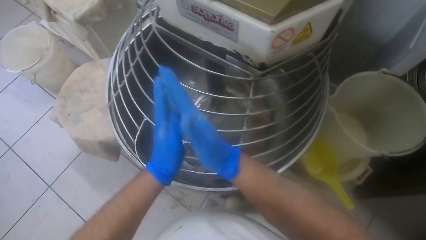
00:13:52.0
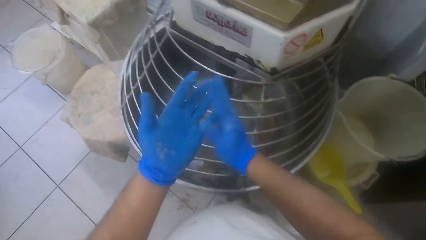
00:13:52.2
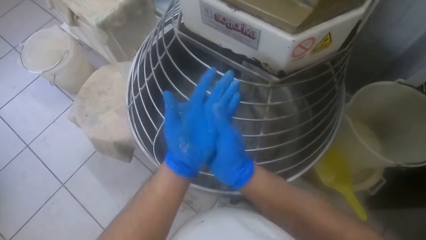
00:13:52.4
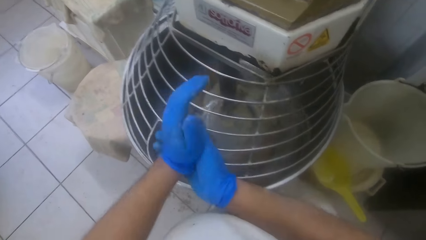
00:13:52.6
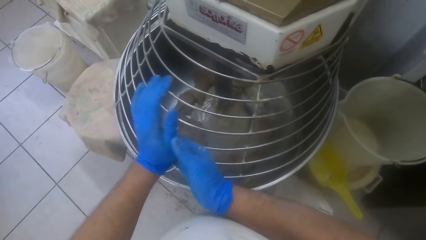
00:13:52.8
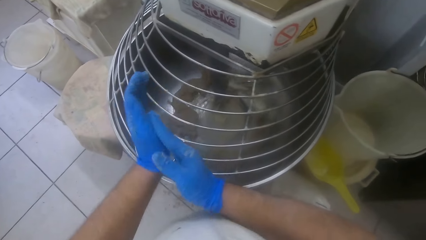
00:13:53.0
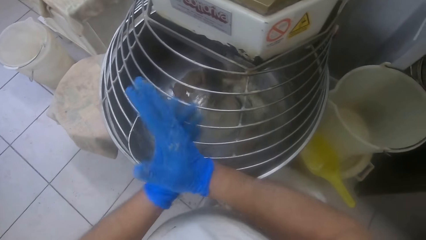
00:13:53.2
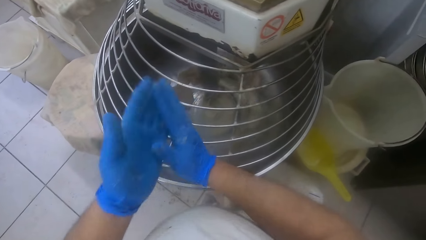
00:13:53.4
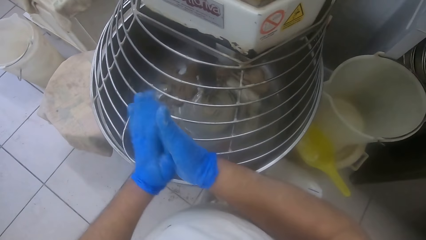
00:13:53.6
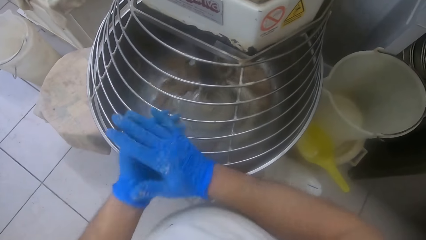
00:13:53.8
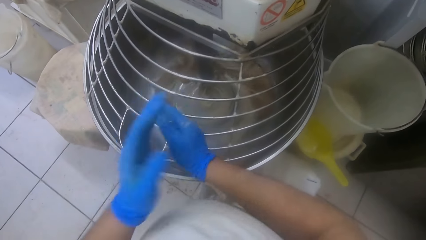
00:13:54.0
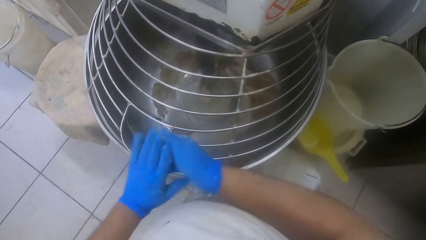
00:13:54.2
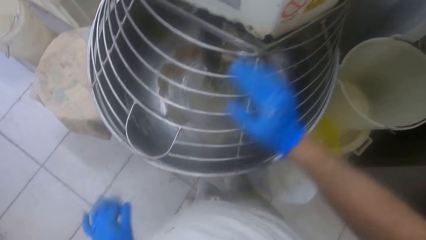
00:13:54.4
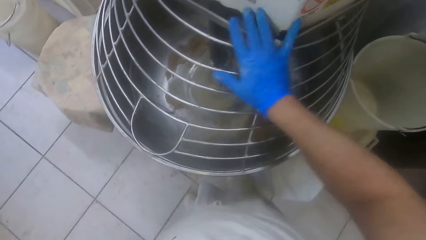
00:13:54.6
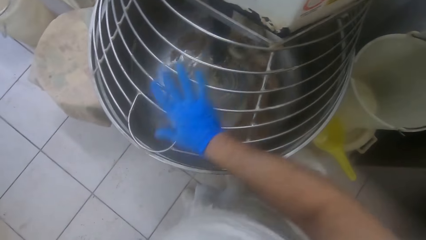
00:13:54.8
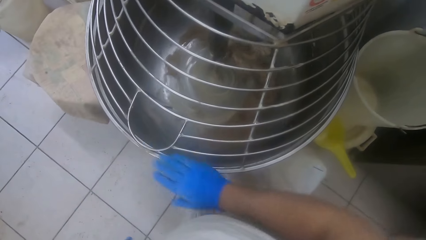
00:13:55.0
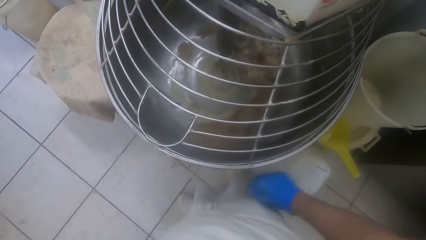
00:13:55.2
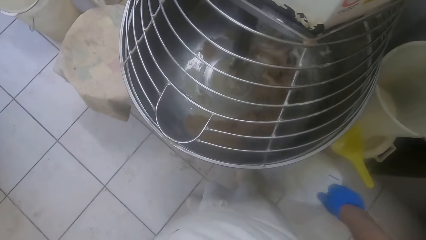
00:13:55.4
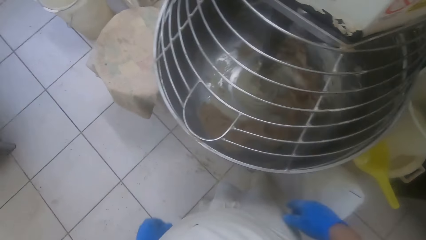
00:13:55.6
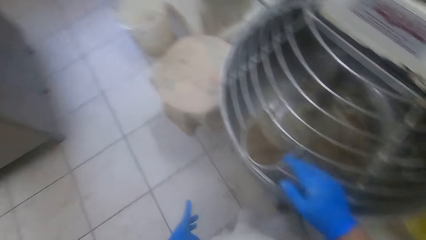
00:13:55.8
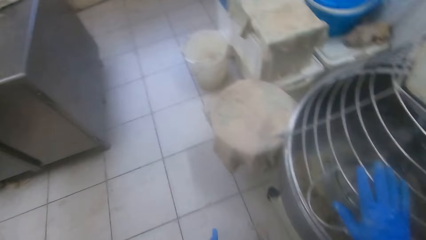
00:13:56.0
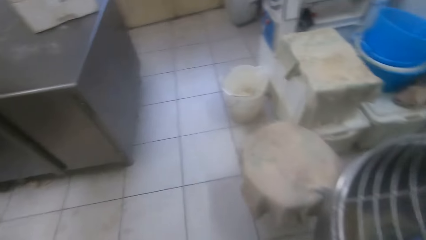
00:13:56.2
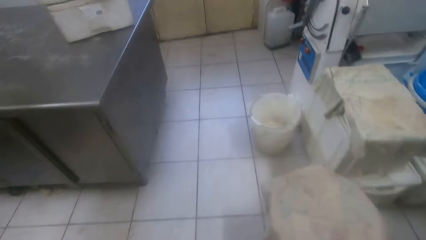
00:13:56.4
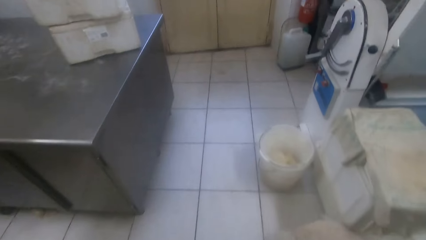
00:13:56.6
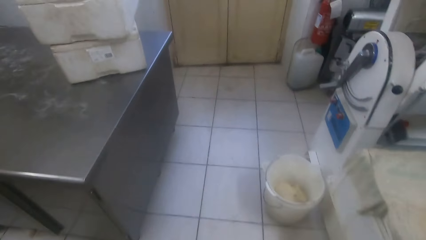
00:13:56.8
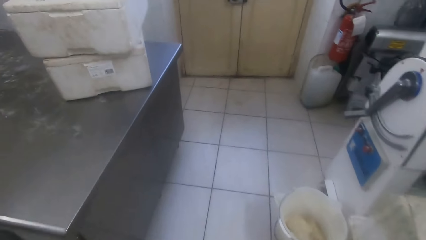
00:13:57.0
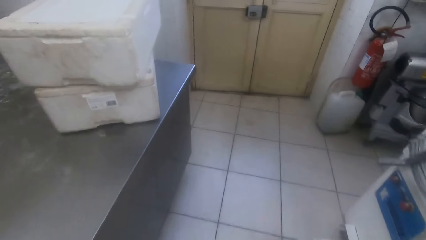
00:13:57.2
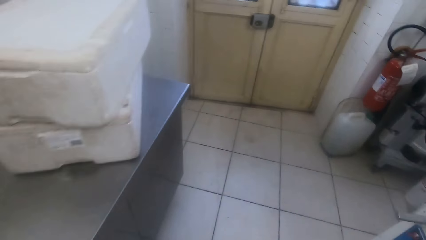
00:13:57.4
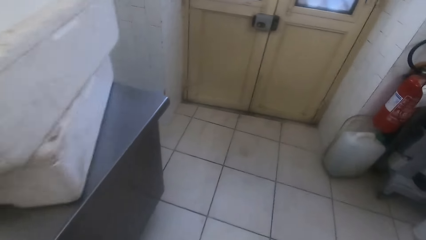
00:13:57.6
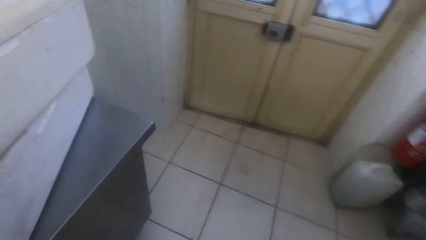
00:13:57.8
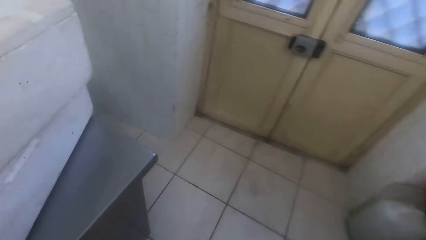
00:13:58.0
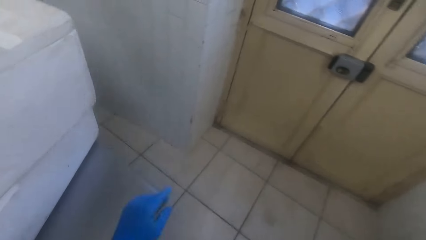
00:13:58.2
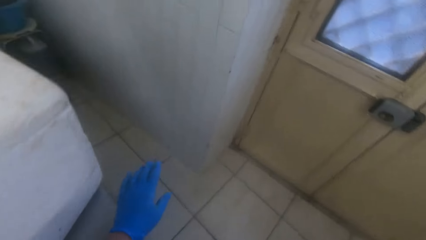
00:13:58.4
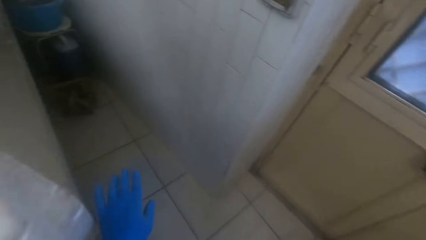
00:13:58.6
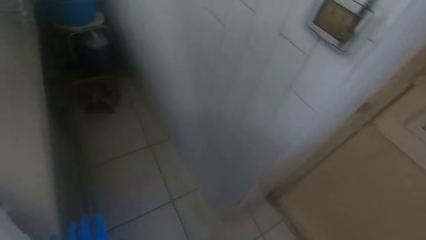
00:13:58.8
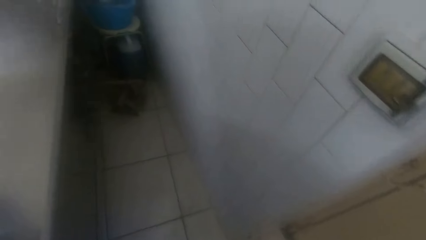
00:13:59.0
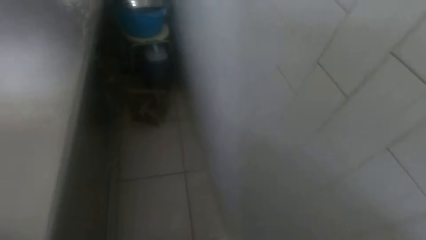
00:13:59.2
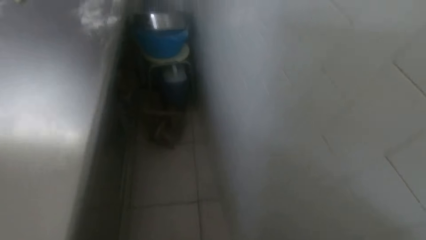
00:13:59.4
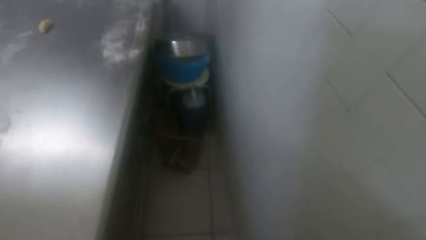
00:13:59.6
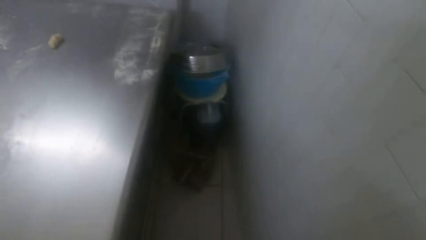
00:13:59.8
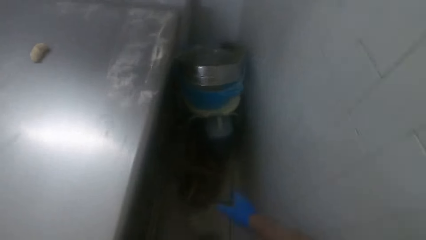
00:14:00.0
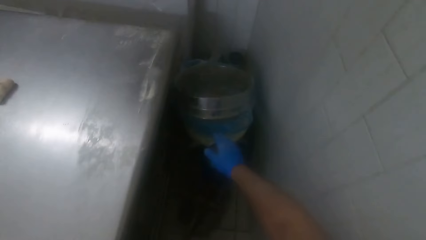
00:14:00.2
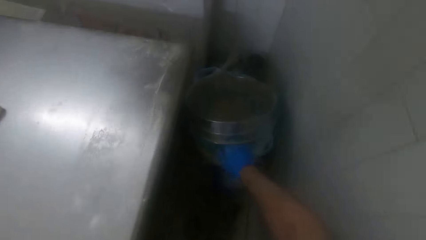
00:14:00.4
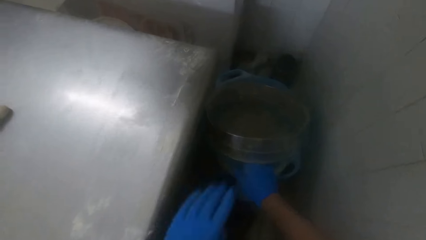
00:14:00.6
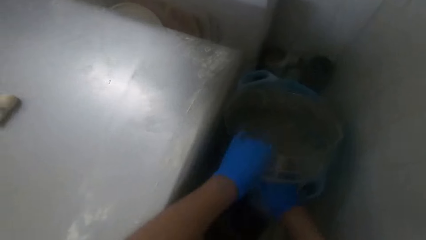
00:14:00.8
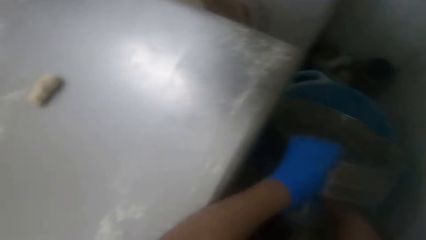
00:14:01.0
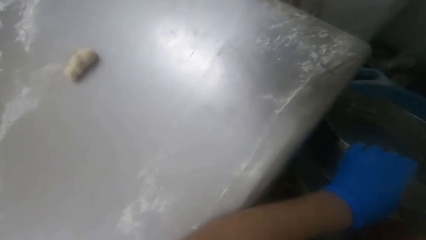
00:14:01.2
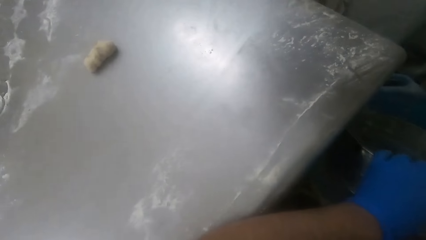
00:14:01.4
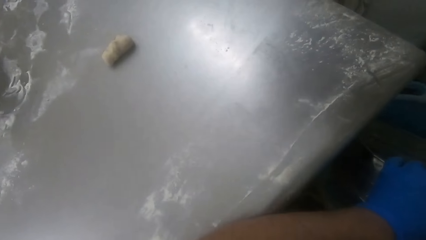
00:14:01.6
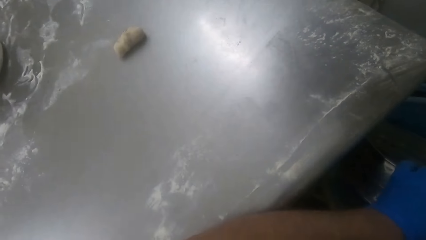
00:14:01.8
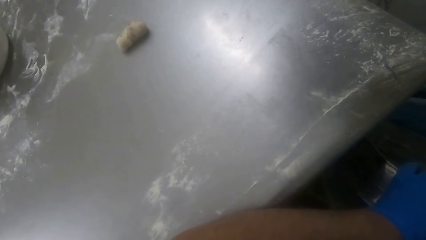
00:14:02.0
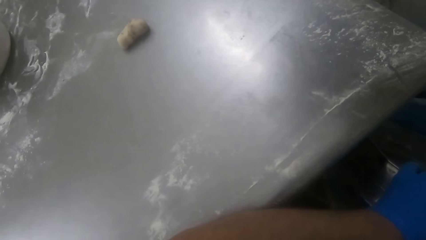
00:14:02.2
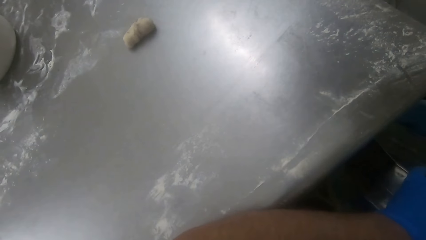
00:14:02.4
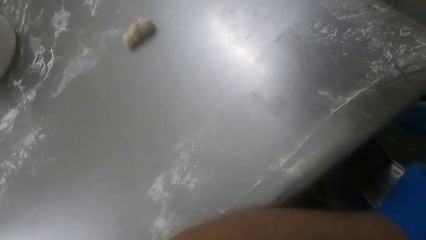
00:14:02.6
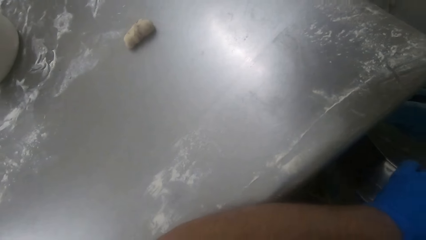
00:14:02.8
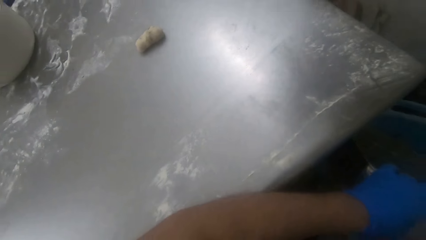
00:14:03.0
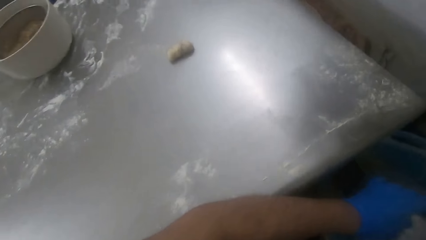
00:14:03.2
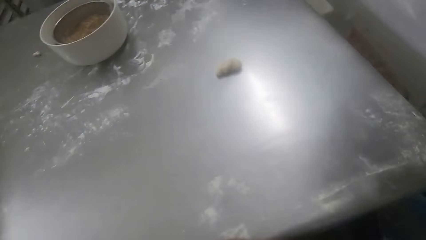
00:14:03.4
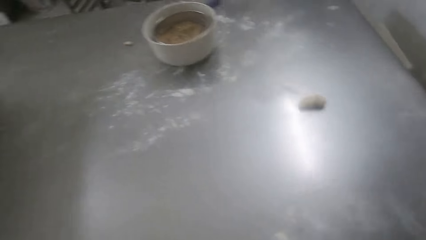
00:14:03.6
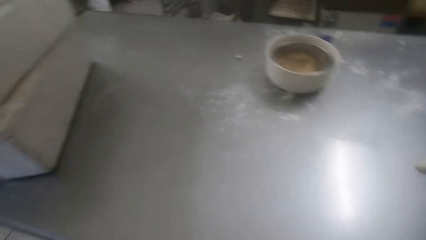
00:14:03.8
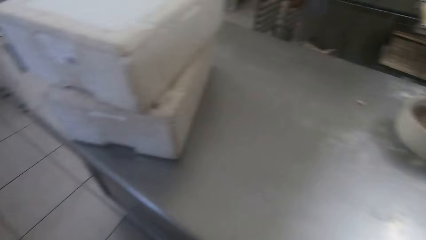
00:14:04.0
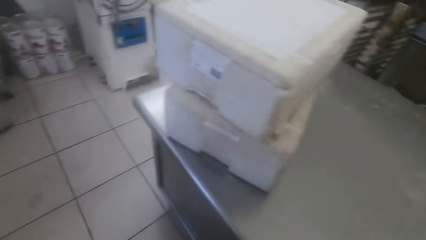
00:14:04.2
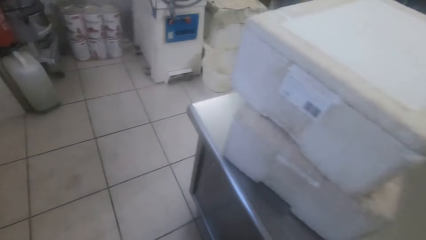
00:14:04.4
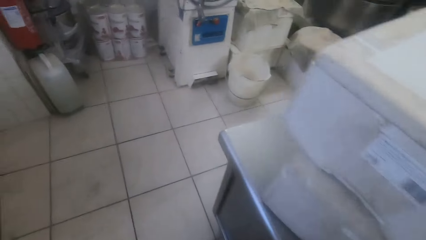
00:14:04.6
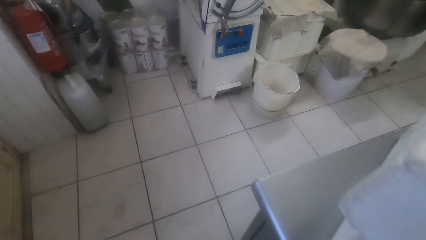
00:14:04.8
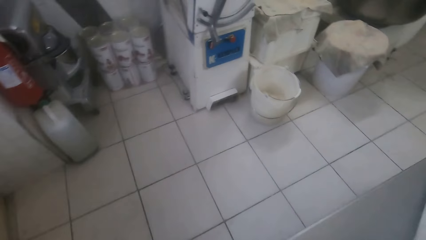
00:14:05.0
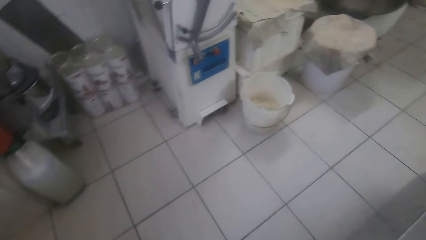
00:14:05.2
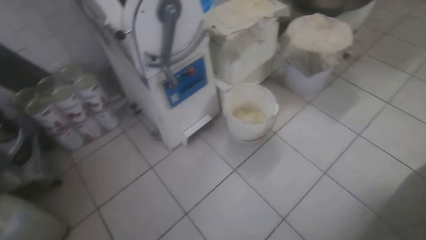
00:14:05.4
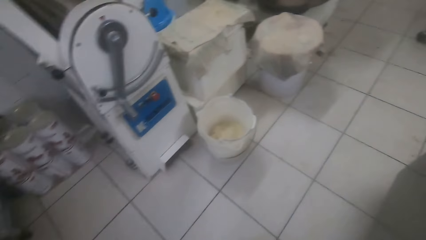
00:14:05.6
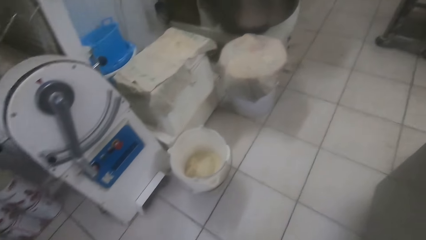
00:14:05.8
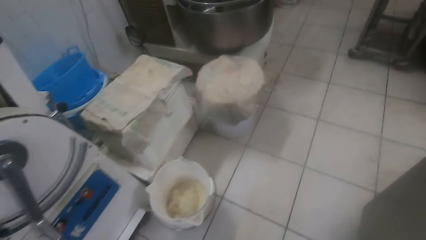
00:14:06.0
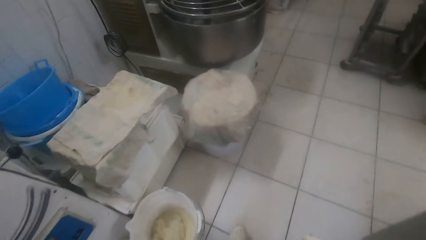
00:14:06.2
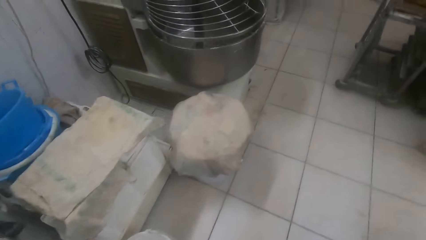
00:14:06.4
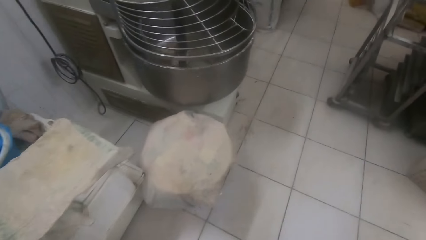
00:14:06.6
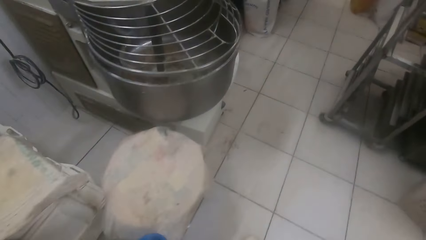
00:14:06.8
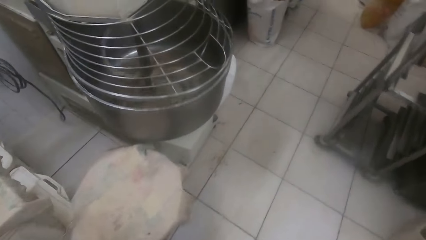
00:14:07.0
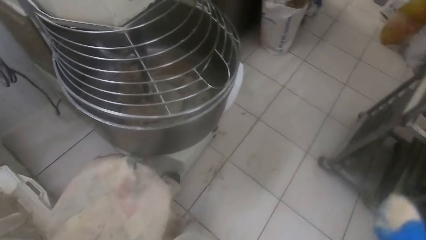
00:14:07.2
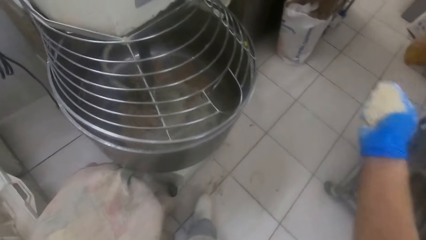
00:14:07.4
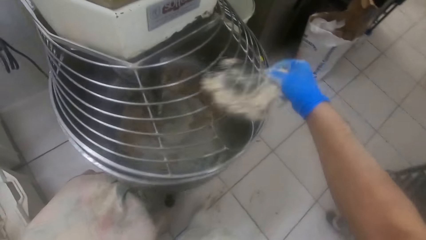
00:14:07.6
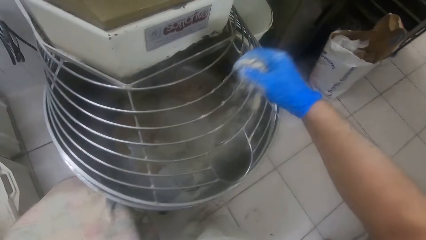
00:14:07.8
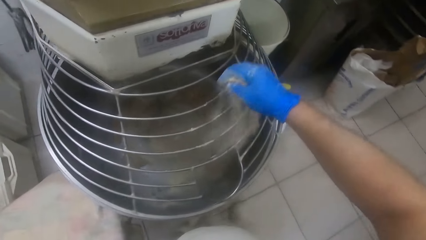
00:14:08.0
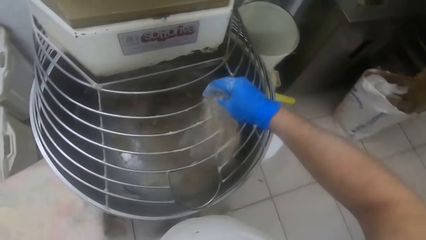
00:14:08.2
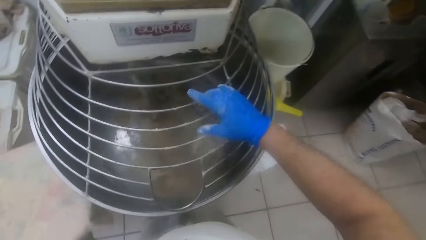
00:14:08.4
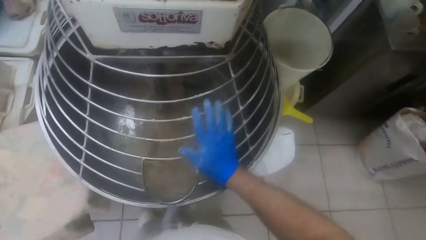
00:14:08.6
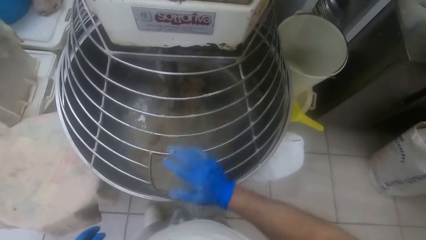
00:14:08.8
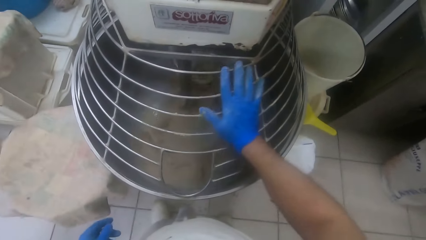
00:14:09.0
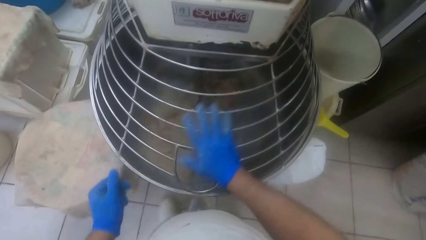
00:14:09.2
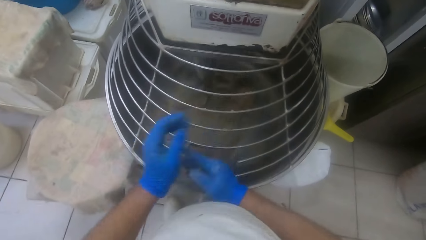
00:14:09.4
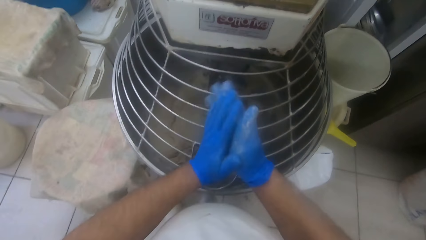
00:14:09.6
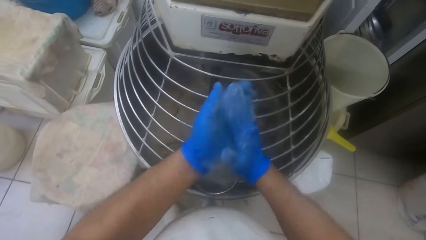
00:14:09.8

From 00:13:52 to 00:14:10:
The camera wearer brushes his right hand against the guard of the dough mixer. He holds the dough mixer. He walks to another kneading table in the bakery. He holds a bowl of flour in a corner by the kneading table with his right hand. He lifts a sieve on the bowl with his left hand. He takes flour in the bowl with his right hand. He walks back to the dough mixer. He turns around. He sprinkles the flour in his right hand on the dough in the dough mixer. He brushes his right hand against the guard of the dough mixer.
